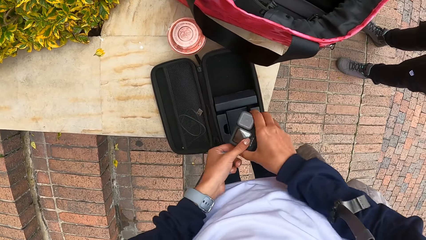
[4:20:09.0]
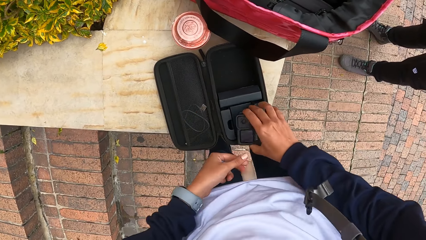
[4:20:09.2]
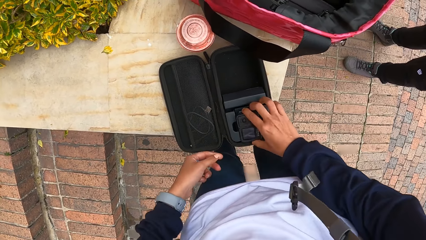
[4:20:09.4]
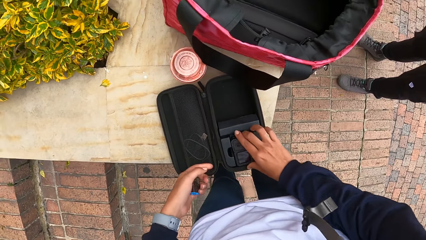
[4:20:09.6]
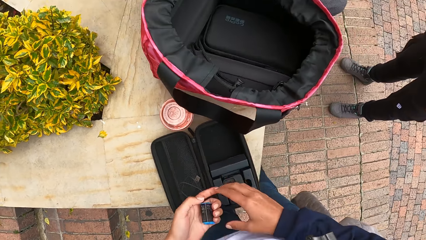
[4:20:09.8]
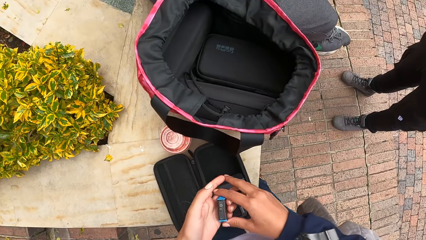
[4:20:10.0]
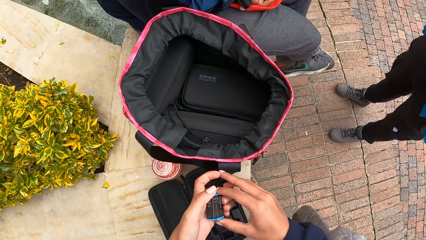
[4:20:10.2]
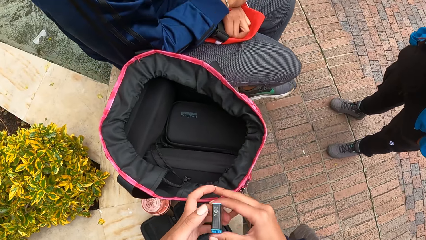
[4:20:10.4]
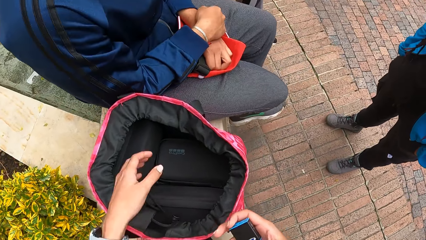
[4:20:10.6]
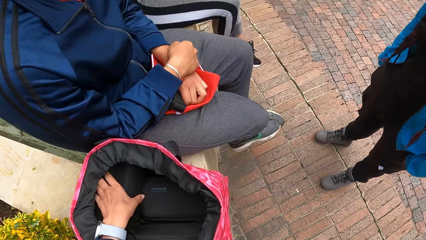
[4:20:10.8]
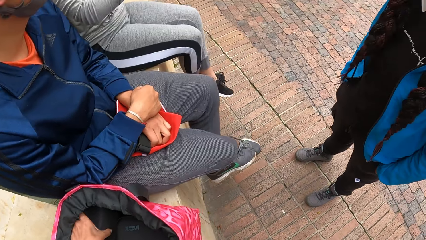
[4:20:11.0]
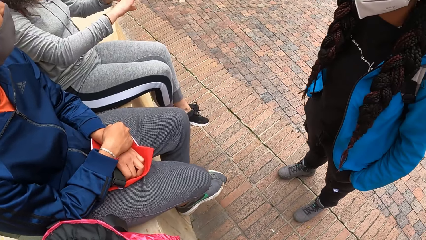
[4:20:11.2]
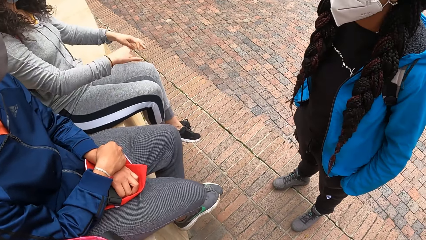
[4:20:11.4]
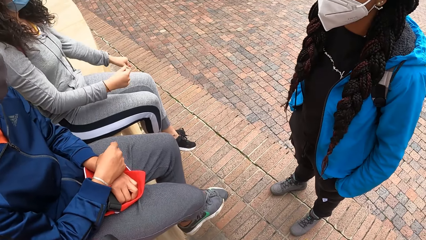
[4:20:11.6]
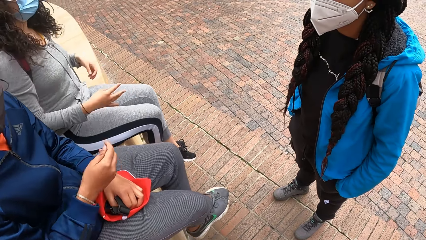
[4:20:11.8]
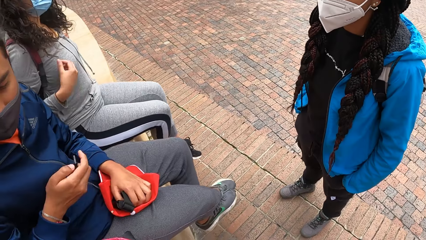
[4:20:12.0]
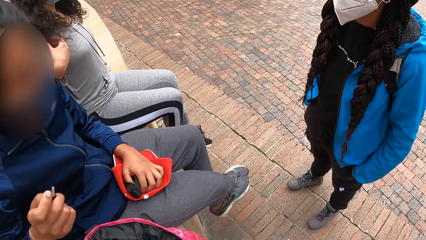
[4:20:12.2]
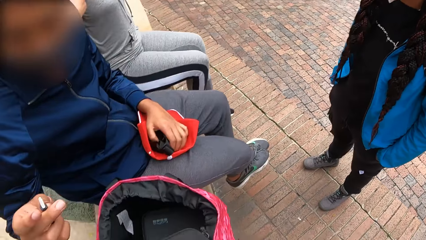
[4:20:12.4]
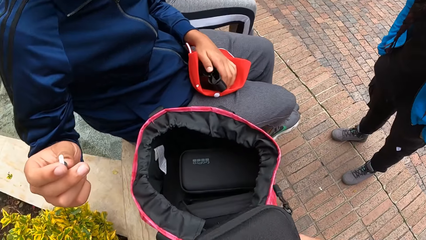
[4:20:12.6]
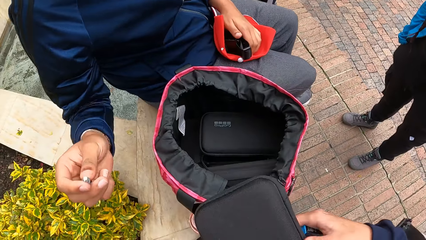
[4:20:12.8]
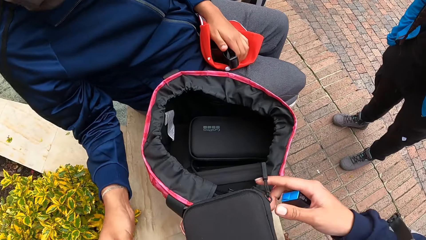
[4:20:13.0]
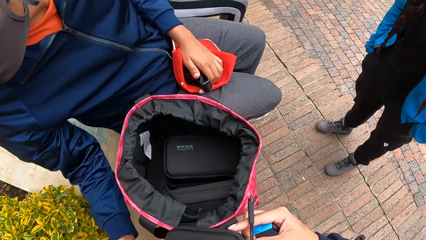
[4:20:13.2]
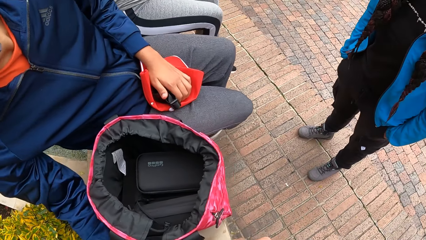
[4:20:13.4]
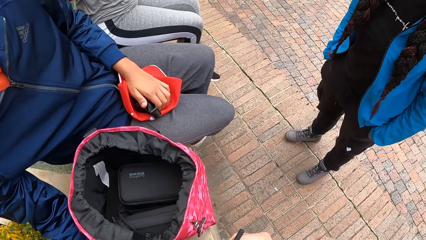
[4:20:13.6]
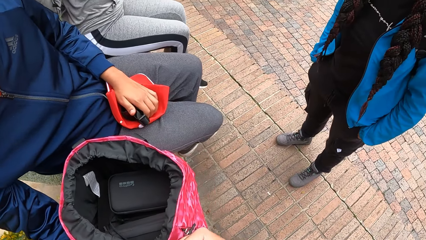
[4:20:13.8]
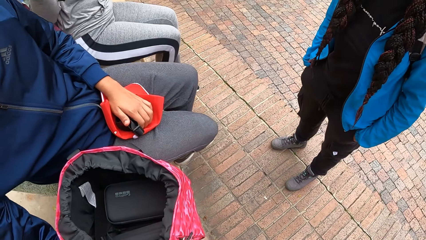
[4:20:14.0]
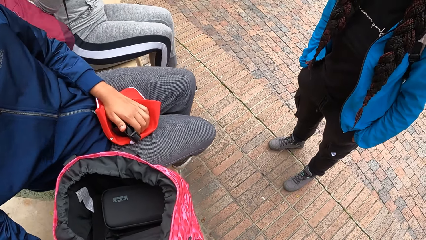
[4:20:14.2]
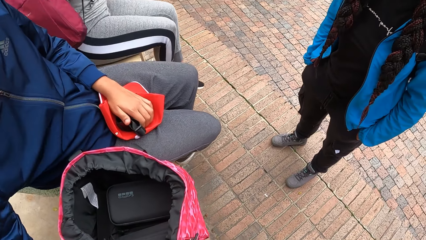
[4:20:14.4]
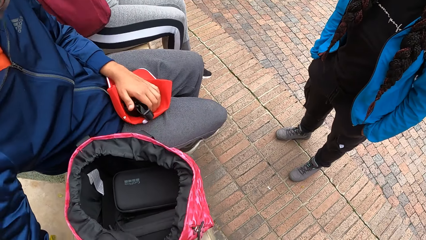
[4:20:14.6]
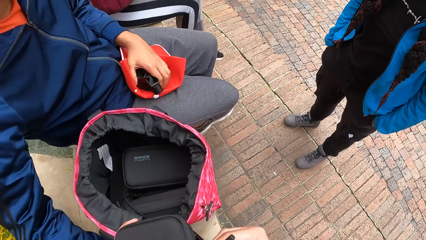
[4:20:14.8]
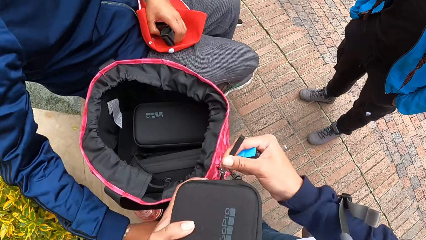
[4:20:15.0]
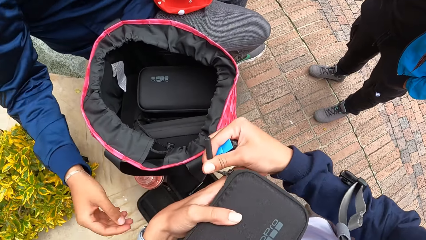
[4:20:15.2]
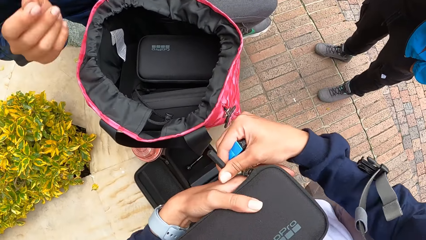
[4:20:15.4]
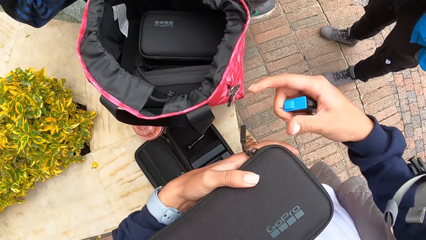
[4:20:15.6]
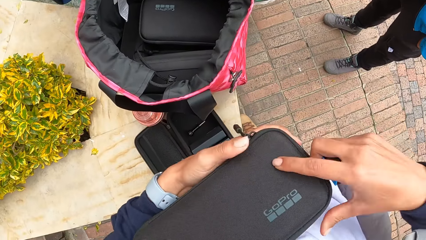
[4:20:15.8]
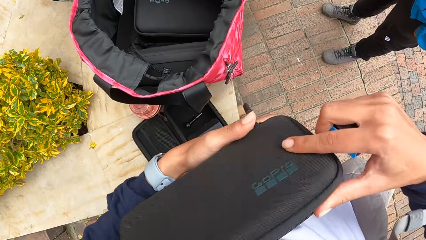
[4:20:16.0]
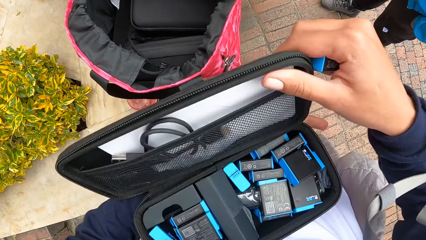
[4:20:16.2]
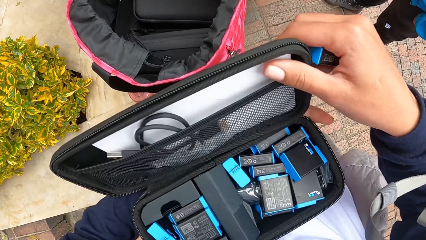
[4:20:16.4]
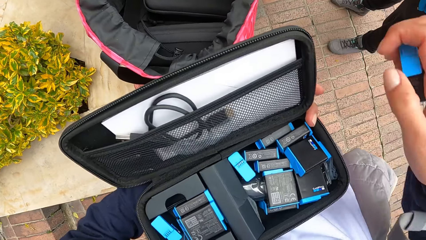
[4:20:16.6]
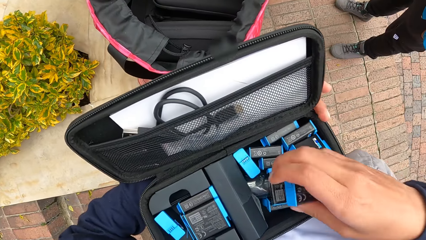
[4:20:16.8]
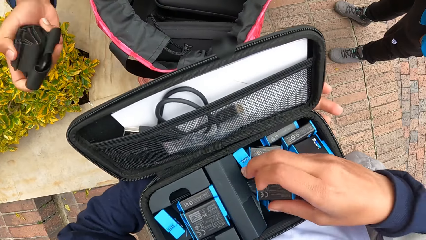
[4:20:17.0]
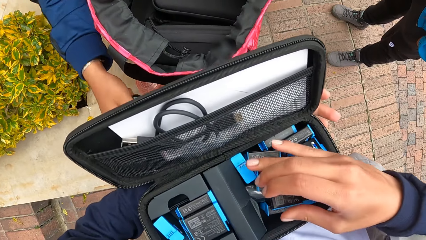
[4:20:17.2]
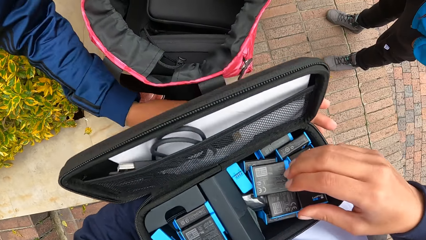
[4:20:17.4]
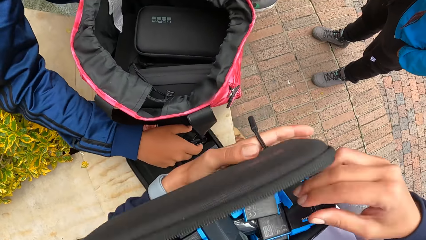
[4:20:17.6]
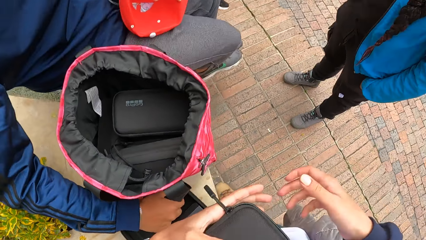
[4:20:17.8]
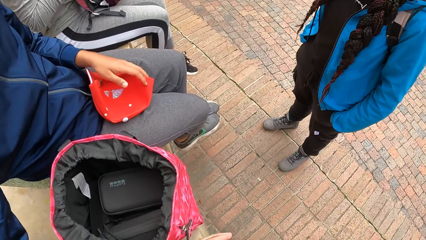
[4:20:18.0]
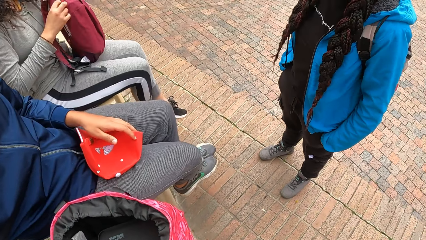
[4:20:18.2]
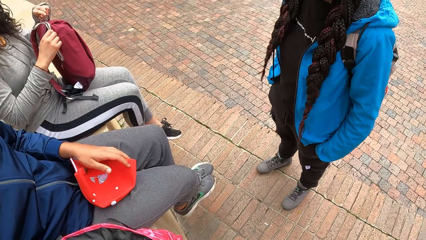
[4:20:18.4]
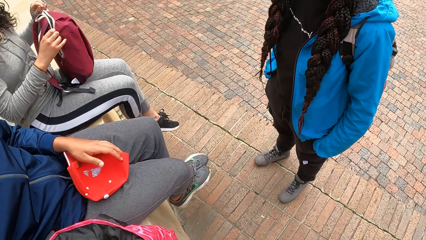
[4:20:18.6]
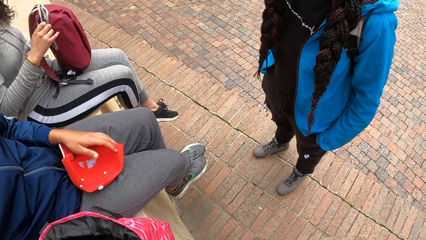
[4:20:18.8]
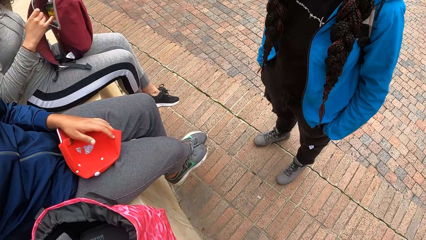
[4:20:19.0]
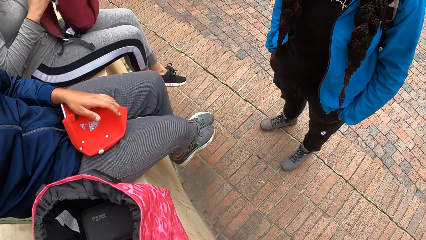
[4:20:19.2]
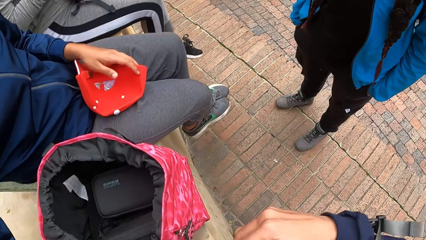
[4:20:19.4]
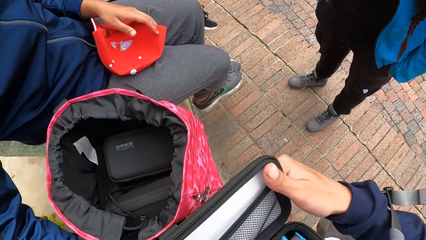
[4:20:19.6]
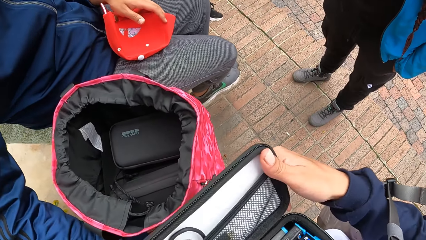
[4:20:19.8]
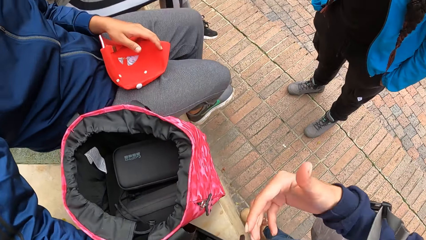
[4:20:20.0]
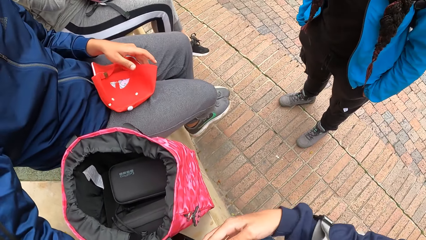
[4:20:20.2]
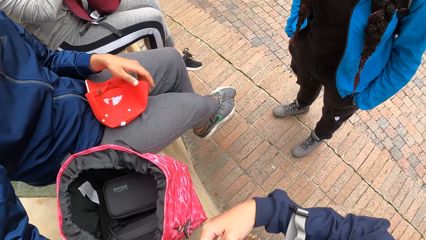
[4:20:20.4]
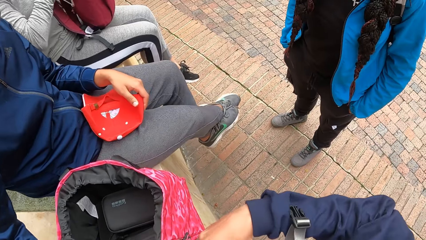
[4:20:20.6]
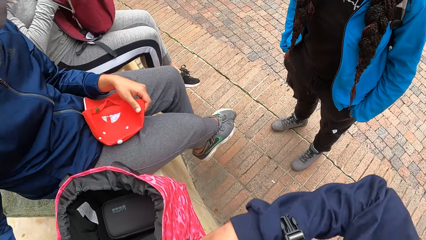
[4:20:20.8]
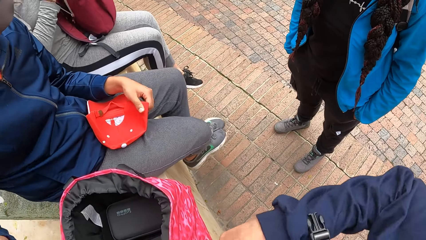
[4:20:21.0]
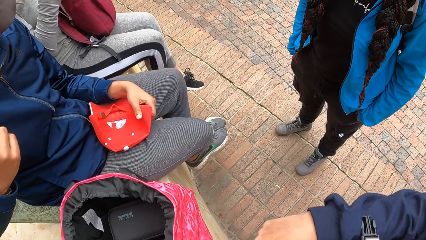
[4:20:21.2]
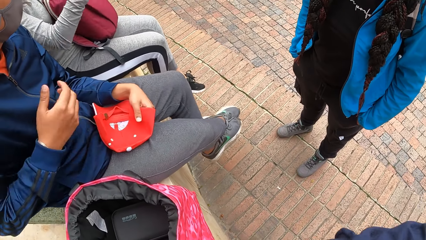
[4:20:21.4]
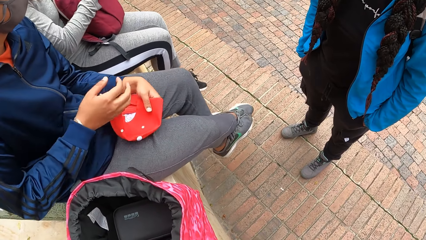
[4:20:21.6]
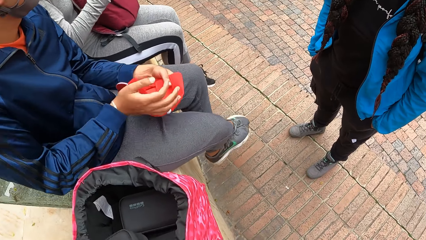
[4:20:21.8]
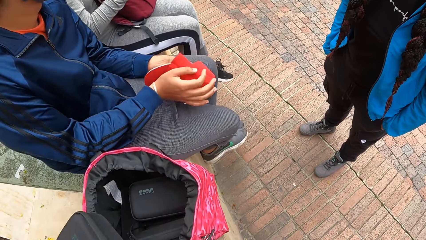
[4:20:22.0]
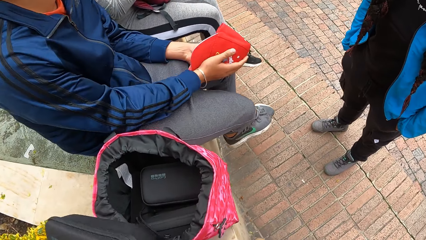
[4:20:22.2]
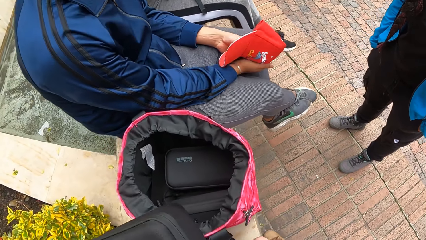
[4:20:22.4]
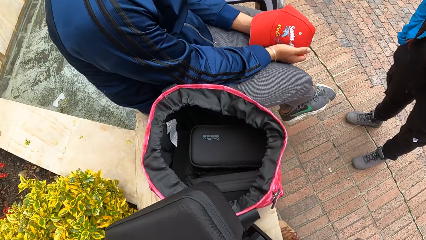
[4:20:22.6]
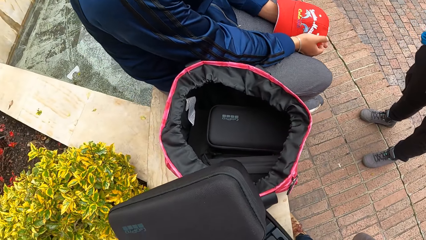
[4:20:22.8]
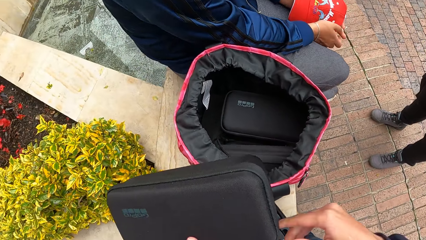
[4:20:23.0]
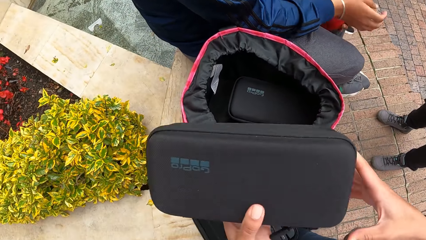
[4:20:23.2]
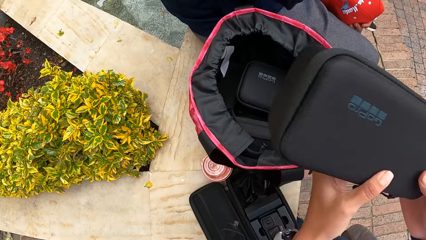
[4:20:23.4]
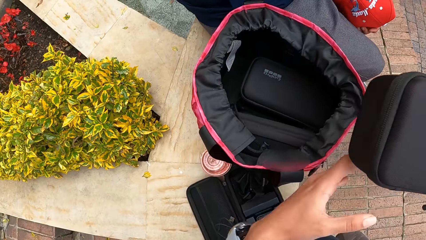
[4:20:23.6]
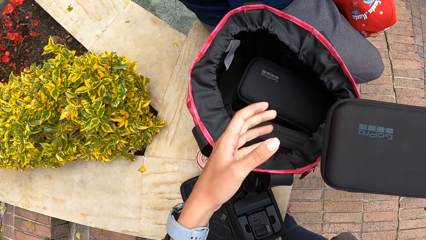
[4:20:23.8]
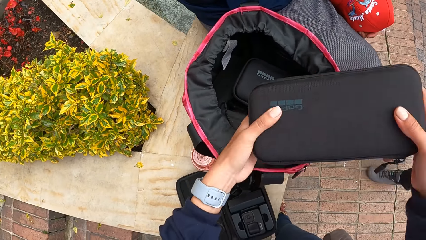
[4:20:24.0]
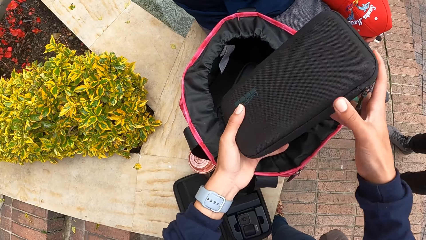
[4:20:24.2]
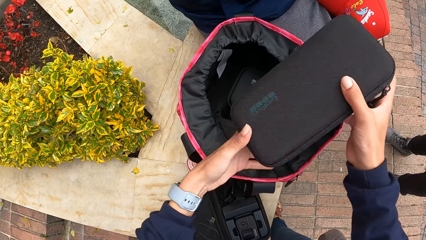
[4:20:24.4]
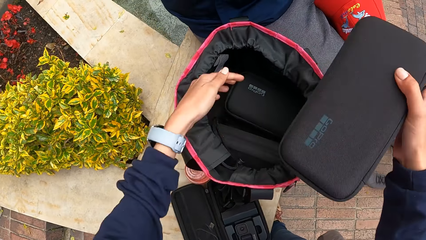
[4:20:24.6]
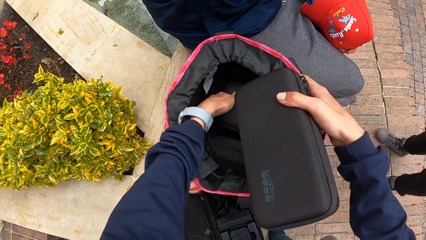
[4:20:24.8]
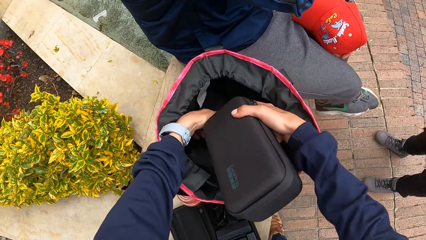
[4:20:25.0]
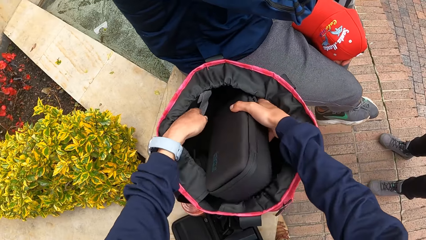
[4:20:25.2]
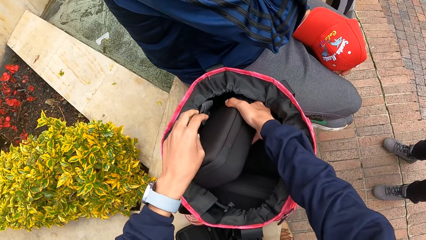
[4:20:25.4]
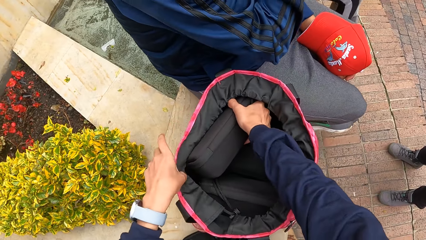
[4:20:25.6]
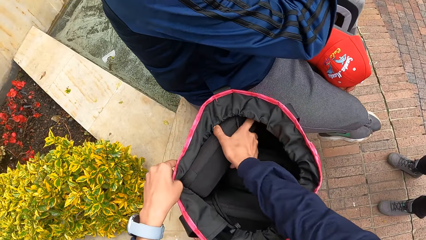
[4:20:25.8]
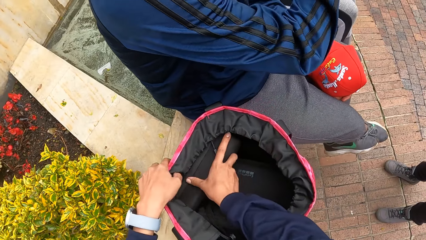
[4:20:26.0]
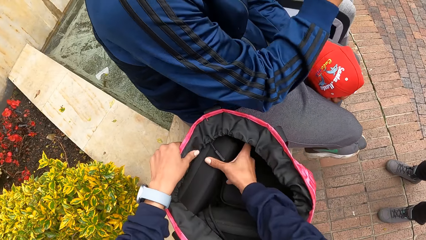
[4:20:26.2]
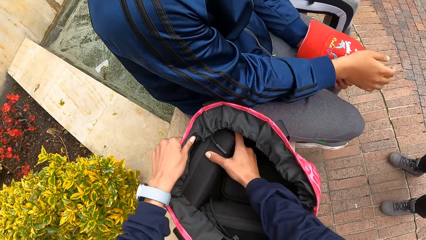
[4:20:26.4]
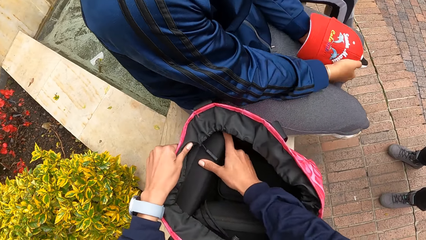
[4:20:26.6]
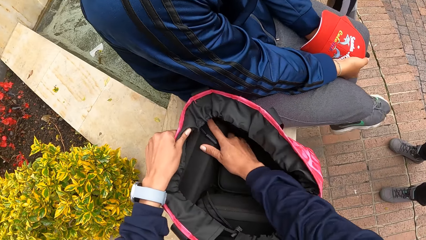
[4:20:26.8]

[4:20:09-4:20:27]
The camera wearer passes the camera from her left hand to her right hand. She places the camera in the camera bag on the concrete with her right hand. She passes the battery in her left hand to her right hand. She picks a camera bag from the pink bag on the concrete with her left hand. The man hands the camera screw to the camera wearer with his right hand. The camera wearer unzips the camera bag in her left hand with her right hand. She opens the camera bag in her left hand with her right hand. She places the battery in her right hand in the camera bag in her left hand. The man places a camera belt in his right hand on the concrete. The camera wearer closes the camera bag in her left hand. The woman unzips a bag on her lap with her left hand. The camera wearer opens the camera bag in her left hand with her right hand. She closes the camera bag in her left hand with her right hand. She passes the camera bag from her left hand to her right hand. She adjusts the camera bag in her right hand with her left hand. She arranges the pink bag on the concrete with her left hand. She places the camera bag in her right hand in the pink bag on the concrete. She holds the pink bag on the concrete with her left hand. She arranges the pink bag on the concrete with both hands.
